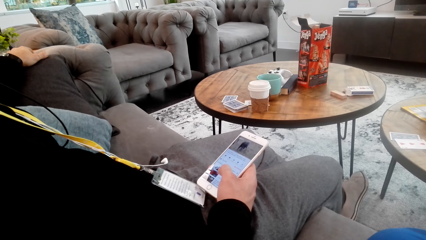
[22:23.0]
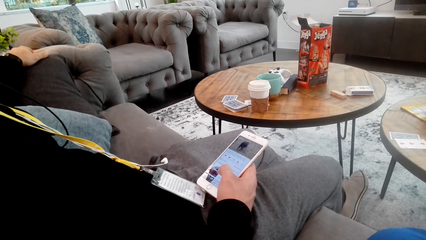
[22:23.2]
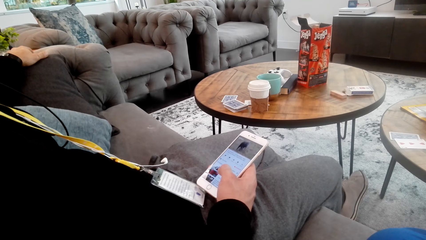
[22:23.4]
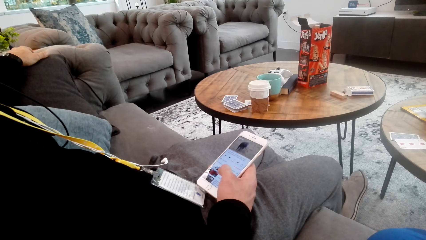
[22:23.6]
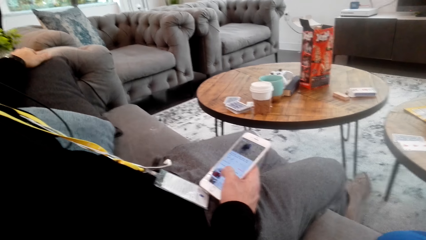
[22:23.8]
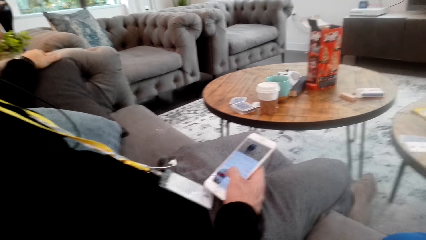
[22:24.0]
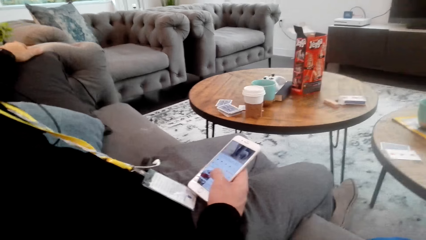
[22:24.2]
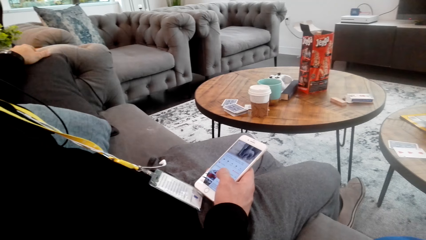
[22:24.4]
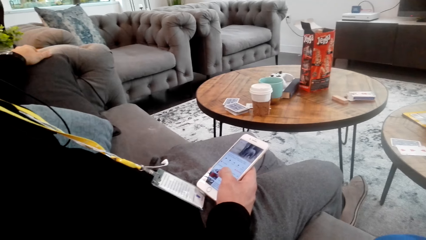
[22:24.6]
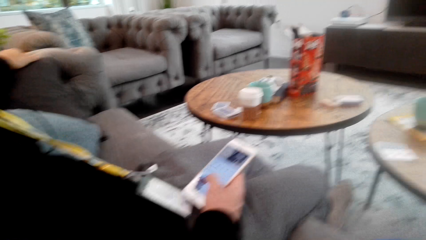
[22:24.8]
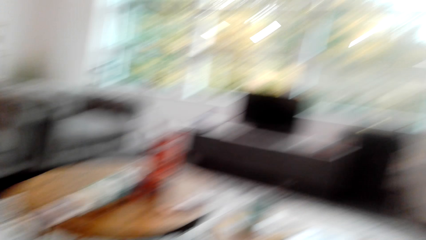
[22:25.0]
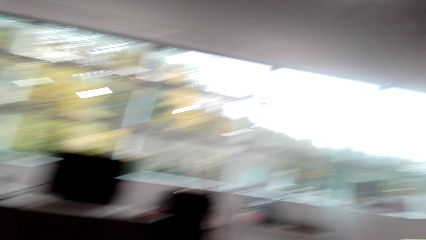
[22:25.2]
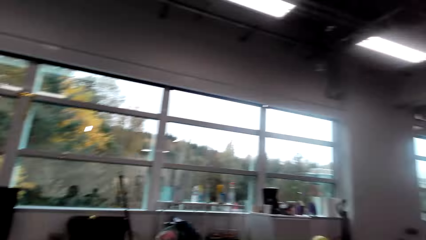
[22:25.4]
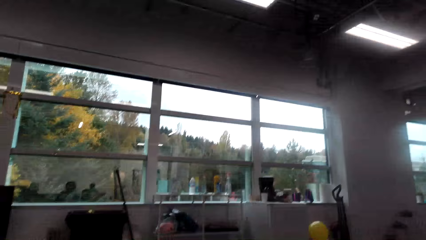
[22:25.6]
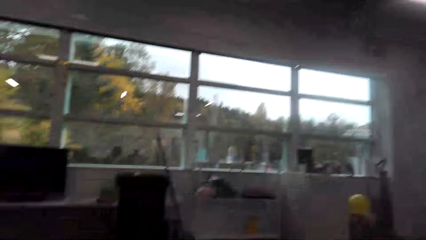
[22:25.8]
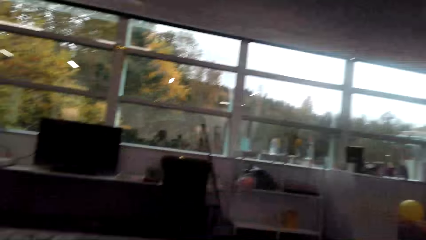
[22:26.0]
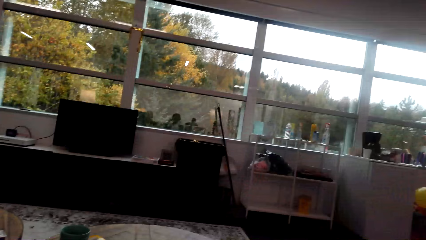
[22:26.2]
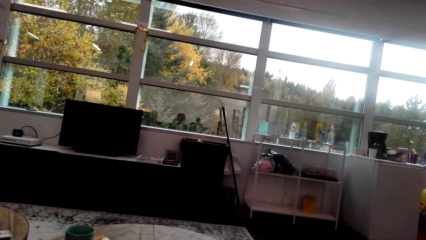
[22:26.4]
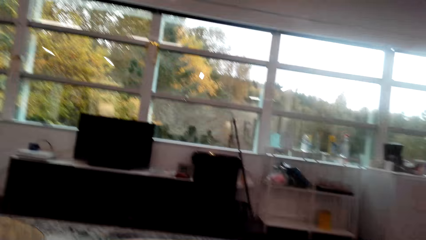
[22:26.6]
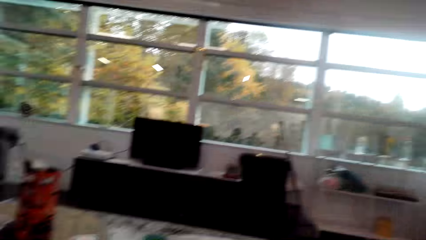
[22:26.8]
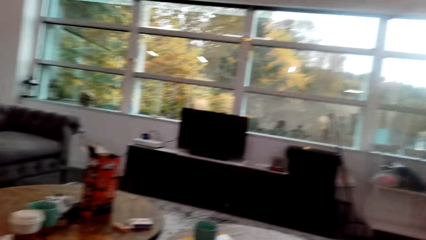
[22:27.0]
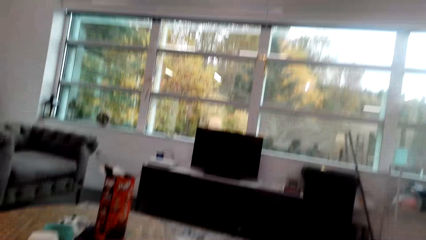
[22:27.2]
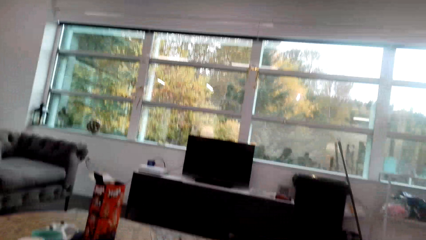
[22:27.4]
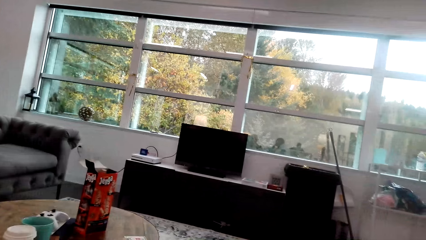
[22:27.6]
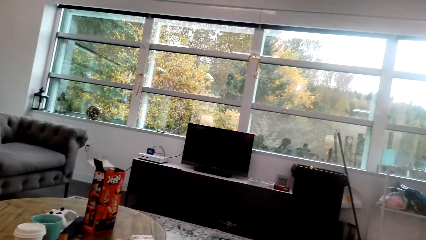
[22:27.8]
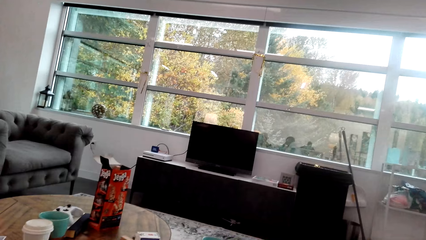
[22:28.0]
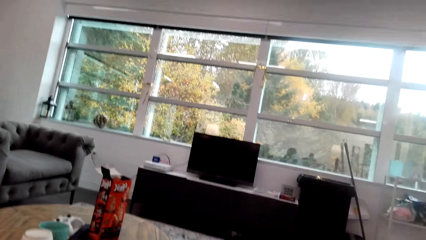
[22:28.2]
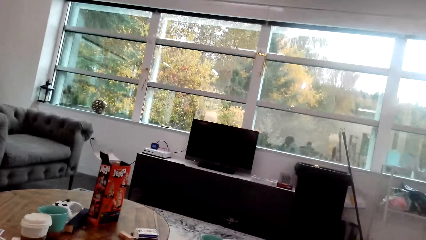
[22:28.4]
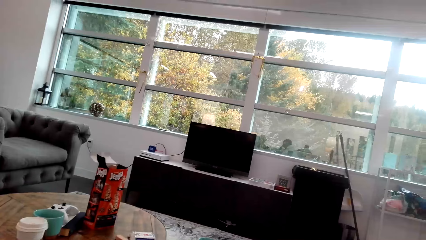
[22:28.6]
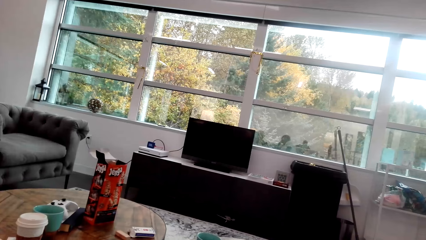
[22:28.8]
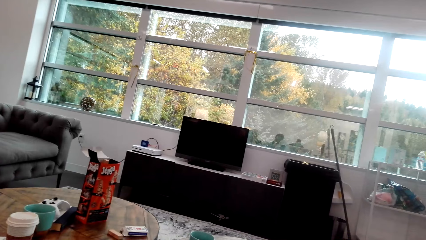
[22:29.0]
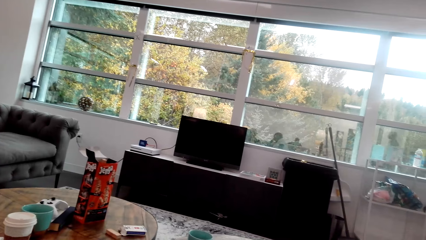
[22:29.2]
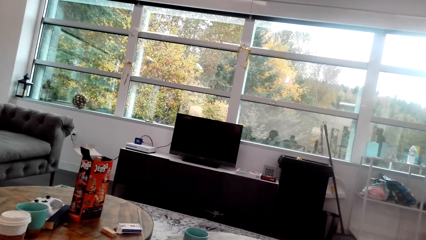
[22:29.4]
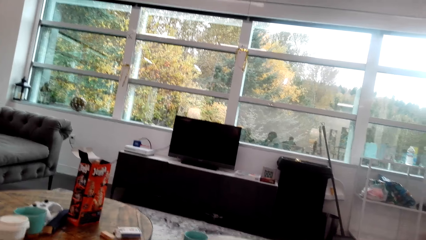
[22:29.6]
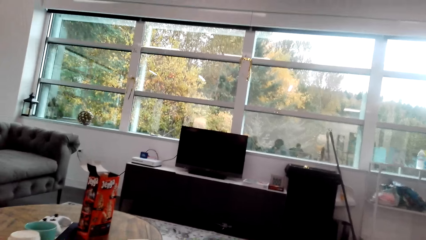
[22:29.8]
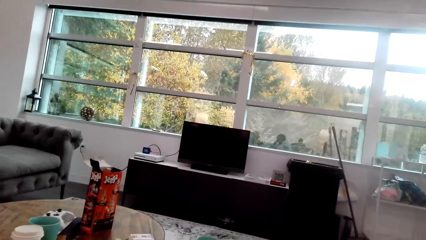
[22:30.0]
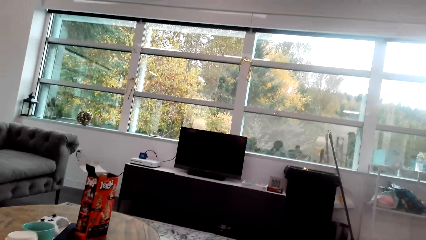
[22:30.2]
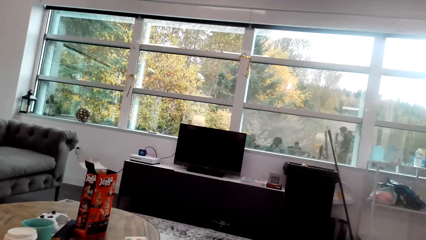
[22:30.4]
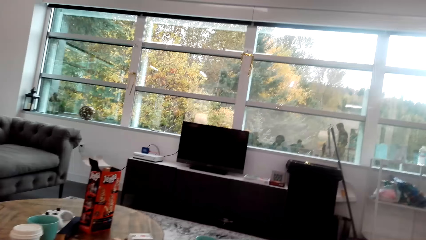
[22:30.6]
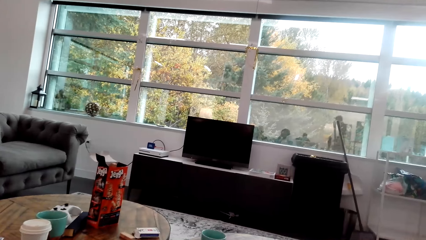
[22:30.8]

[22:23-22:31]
The camera wearer looks around.

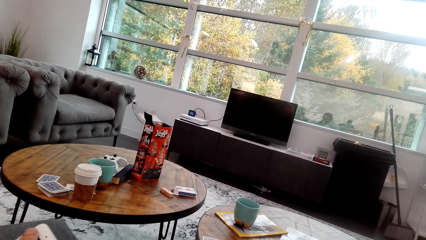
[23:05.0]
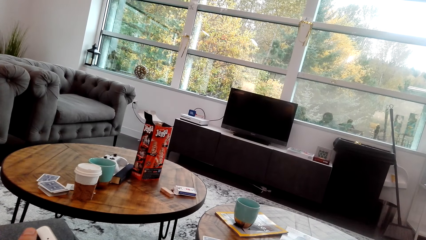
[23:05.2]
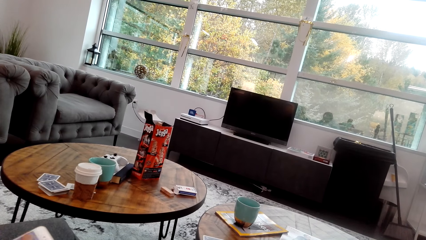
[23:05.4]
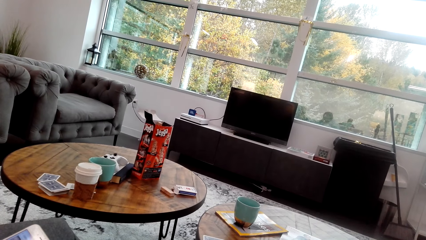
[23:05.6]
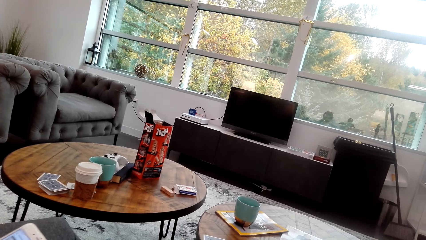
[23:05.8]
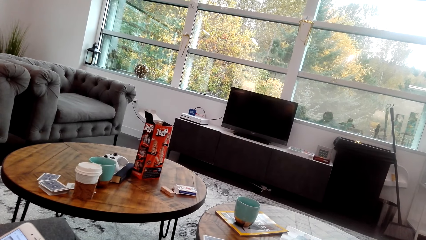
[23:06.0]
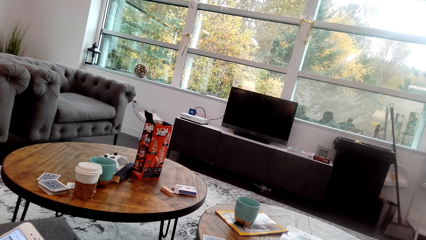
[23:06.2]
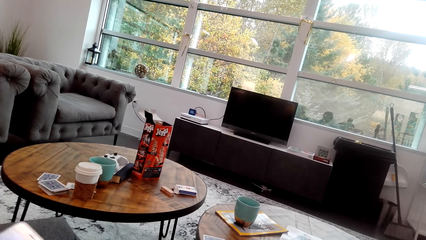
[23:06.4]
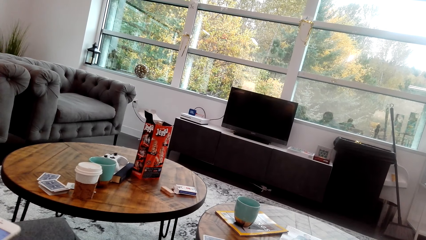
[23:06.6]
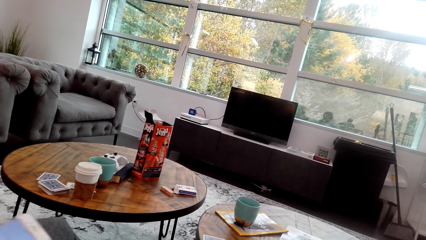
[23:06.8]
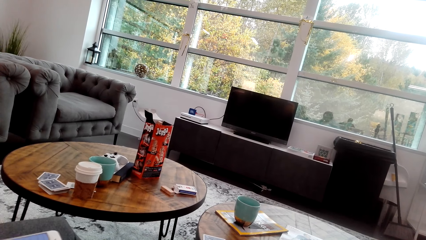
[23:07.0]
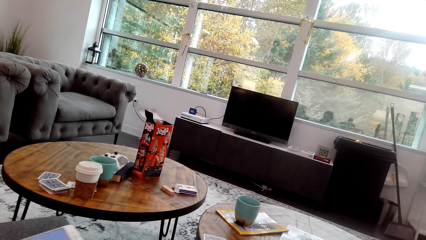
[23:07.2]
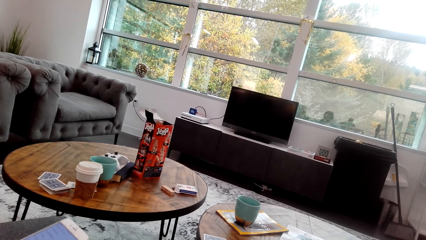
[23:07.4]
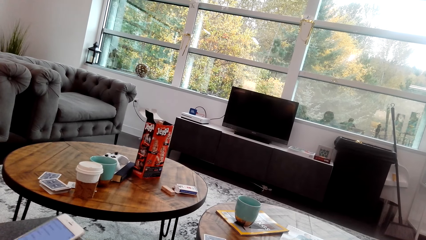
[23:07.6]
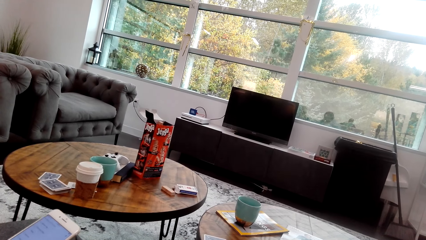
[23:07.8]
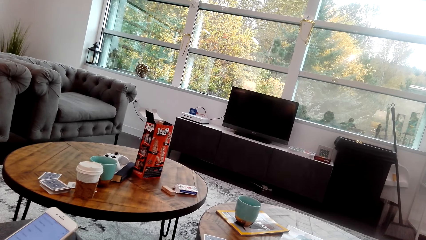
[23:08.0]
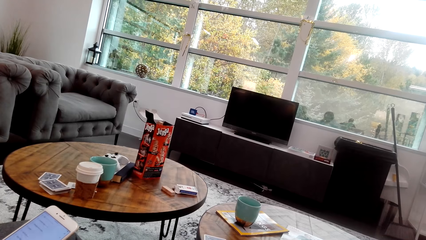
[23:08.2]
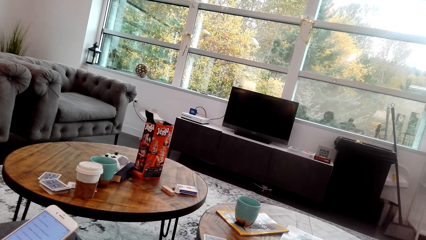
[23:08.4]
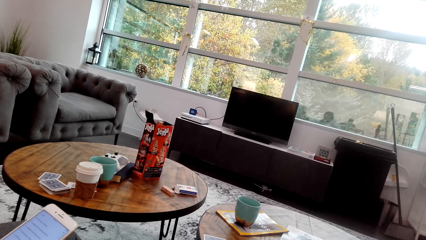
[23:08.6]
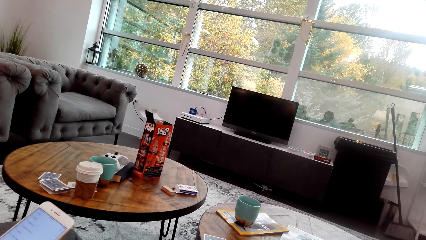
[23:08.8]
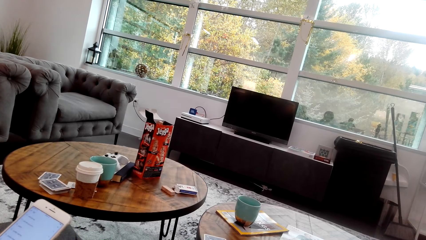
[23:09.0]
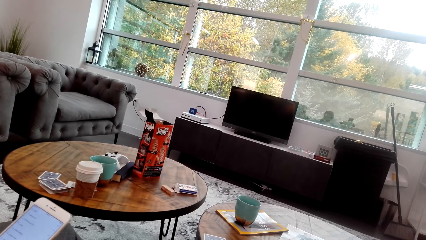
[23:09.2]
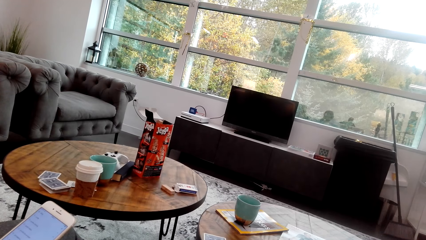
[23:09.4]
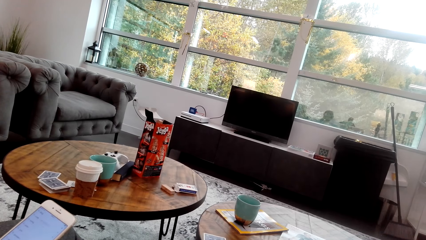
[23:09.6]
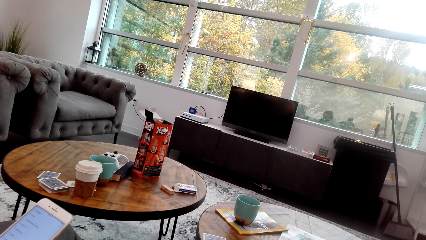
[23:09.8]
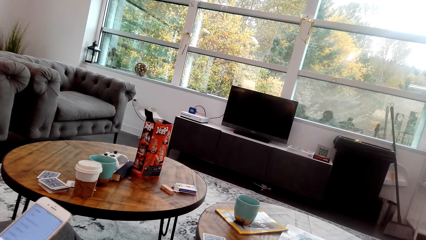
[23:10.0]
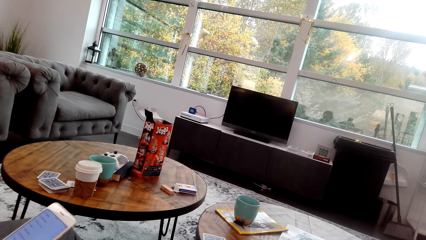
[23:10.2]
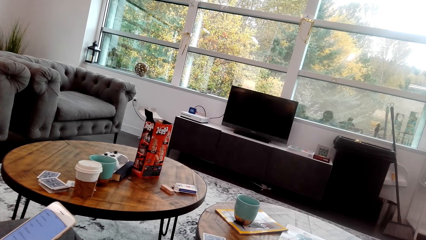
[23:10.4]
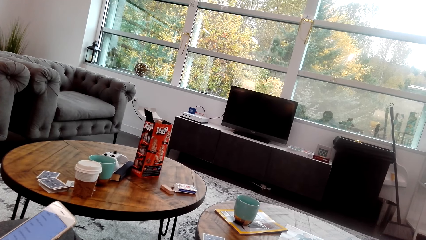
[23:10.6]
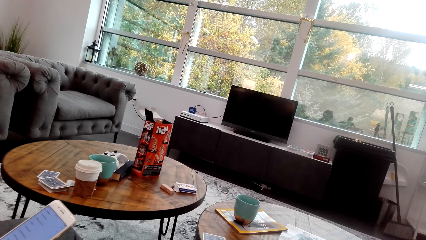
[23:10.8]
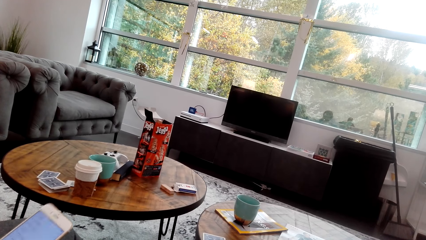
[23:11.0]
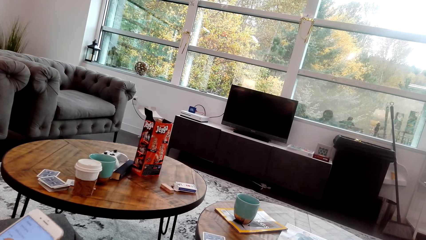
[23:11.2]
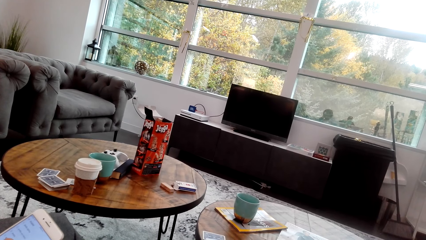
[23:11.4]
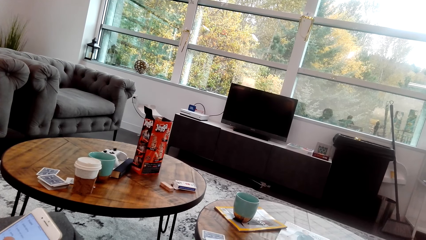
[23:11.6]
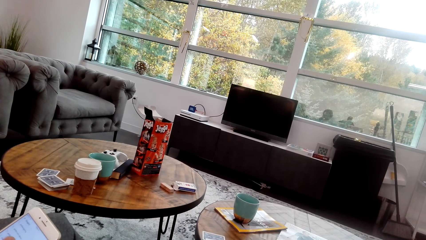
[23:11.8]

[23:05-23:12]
The camera wearer uses the phone.
